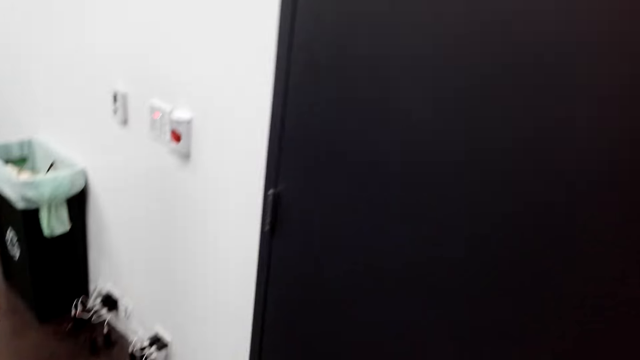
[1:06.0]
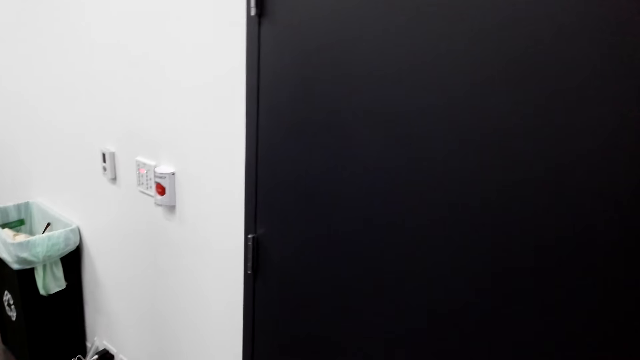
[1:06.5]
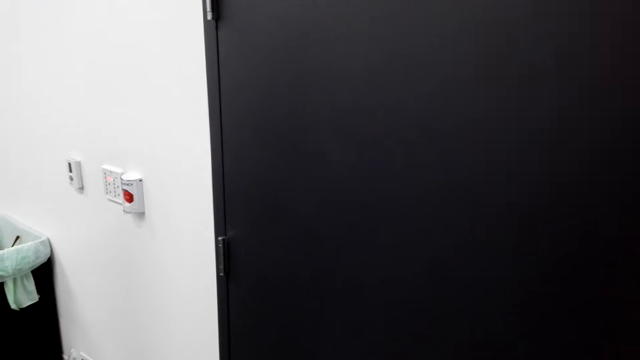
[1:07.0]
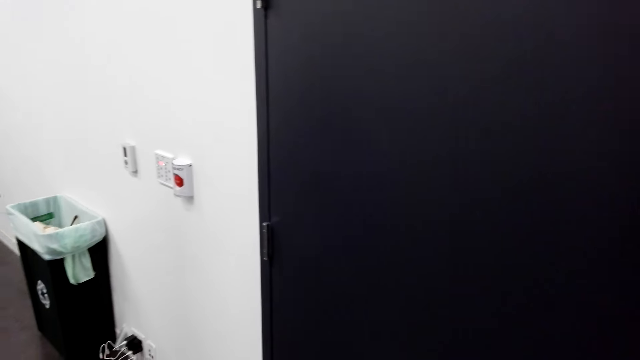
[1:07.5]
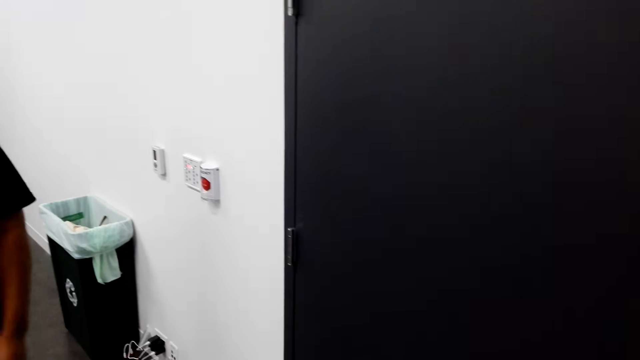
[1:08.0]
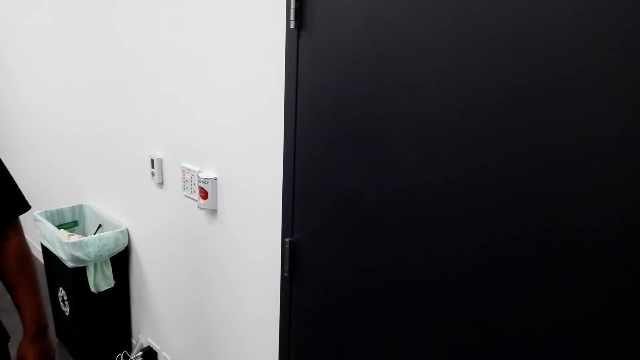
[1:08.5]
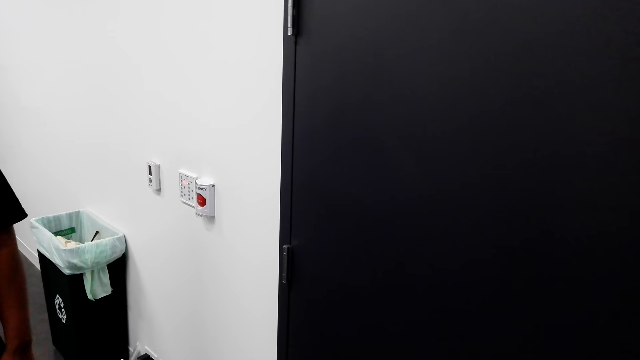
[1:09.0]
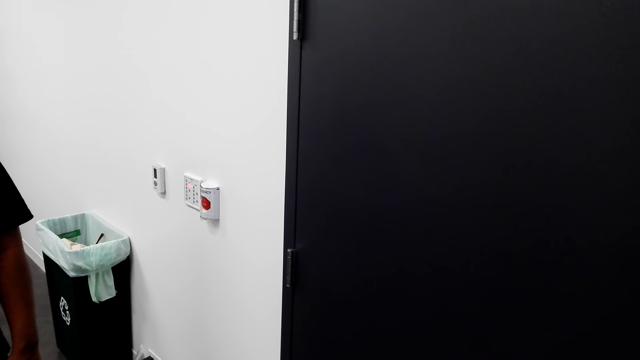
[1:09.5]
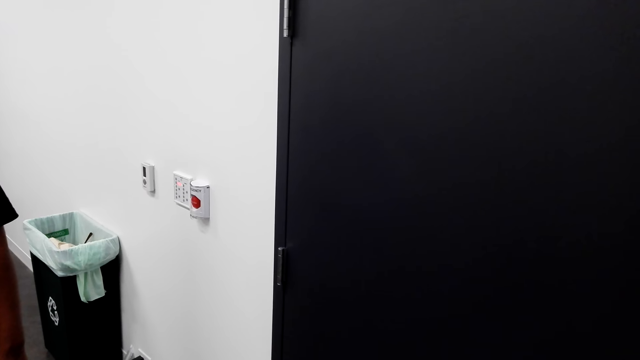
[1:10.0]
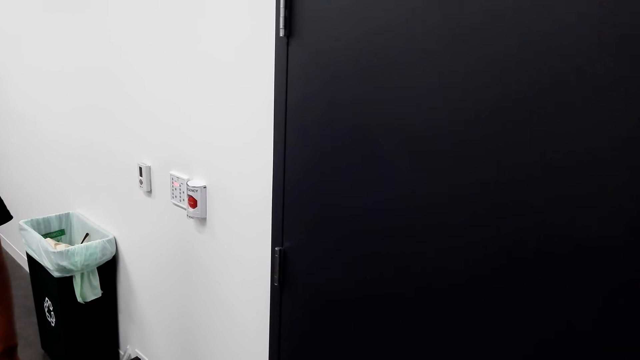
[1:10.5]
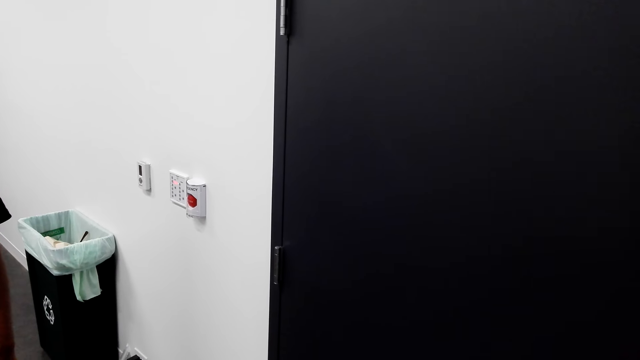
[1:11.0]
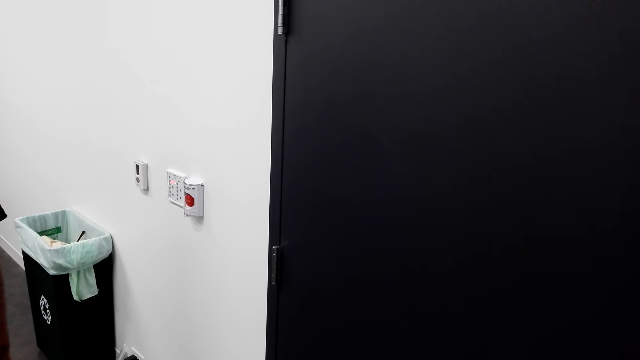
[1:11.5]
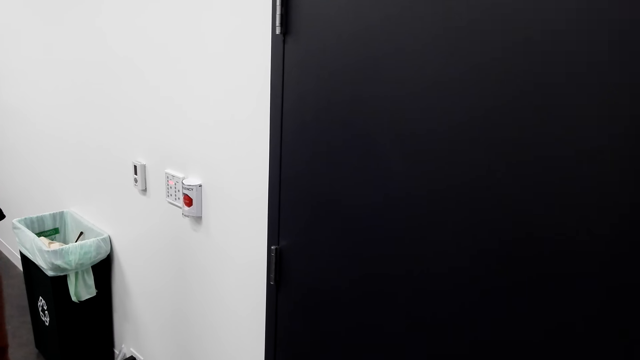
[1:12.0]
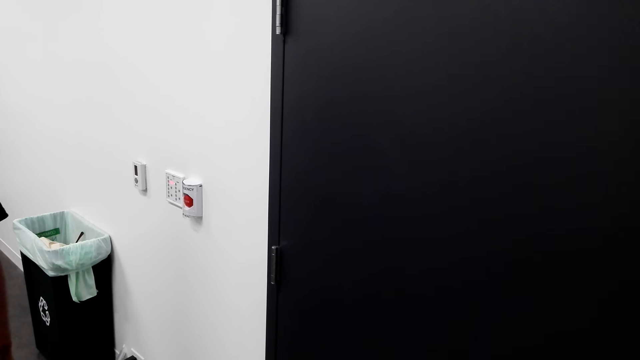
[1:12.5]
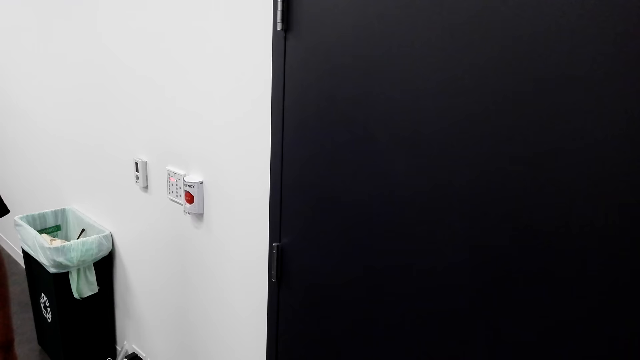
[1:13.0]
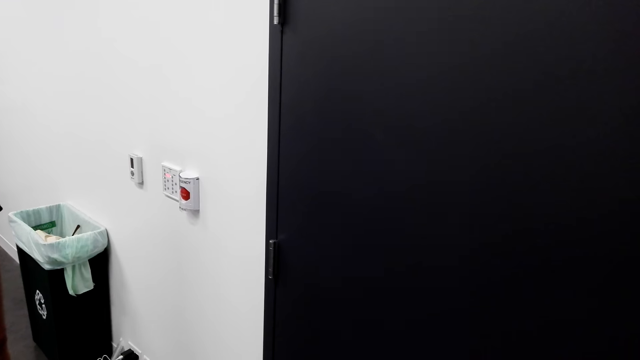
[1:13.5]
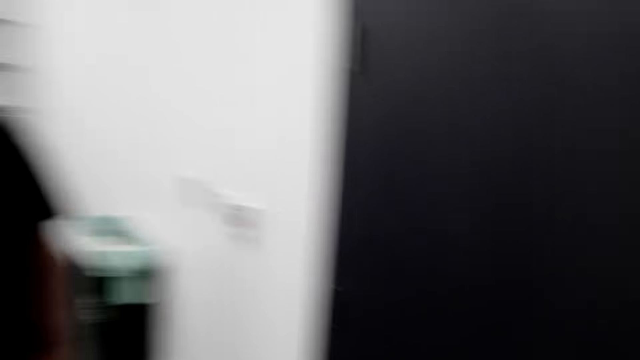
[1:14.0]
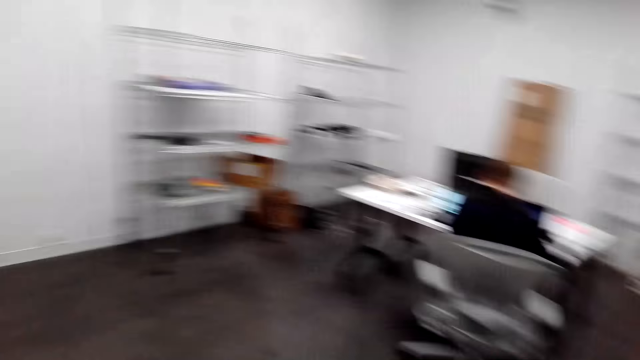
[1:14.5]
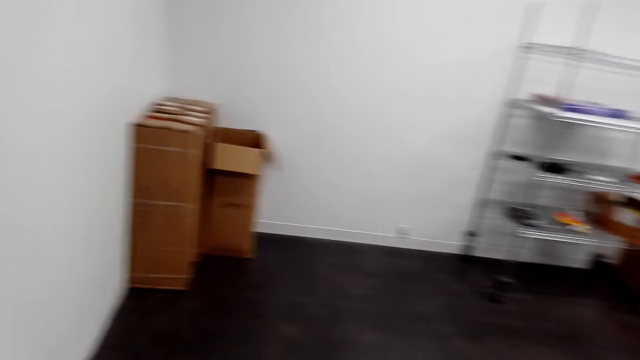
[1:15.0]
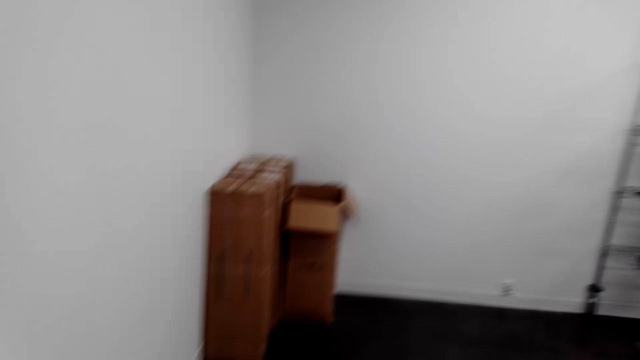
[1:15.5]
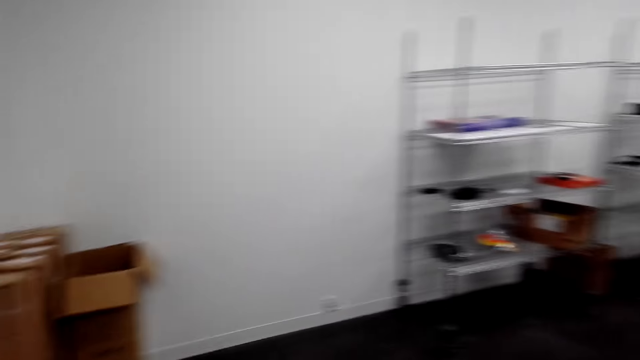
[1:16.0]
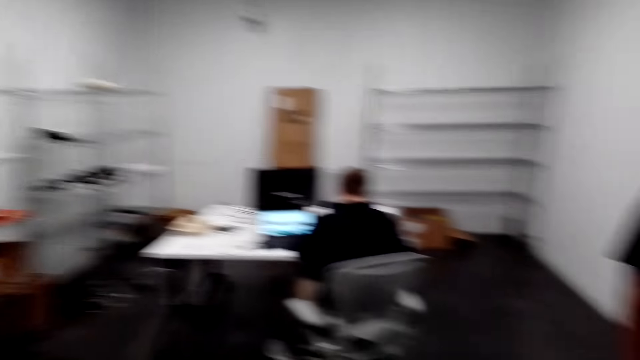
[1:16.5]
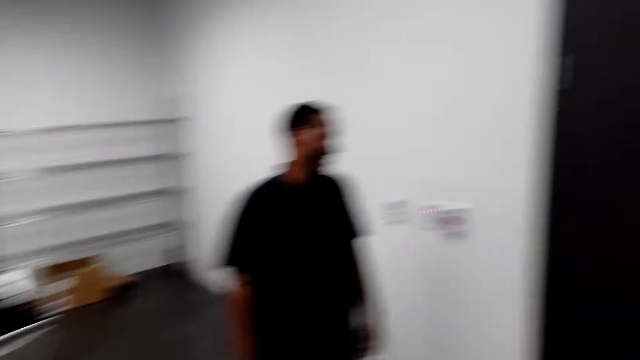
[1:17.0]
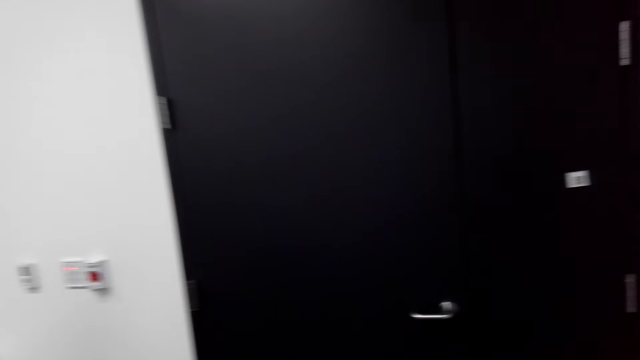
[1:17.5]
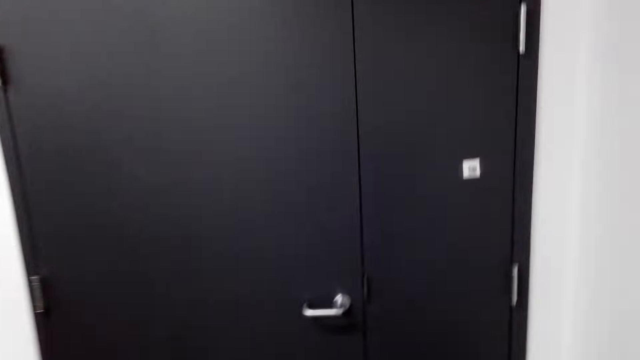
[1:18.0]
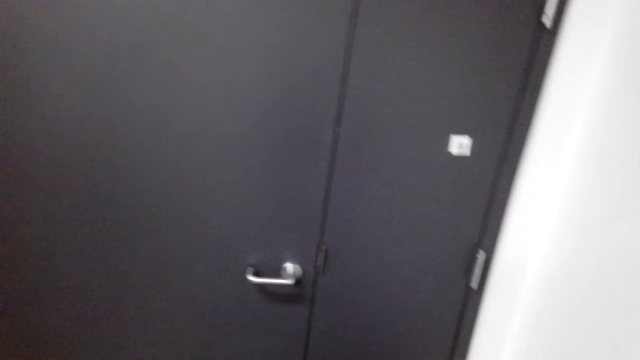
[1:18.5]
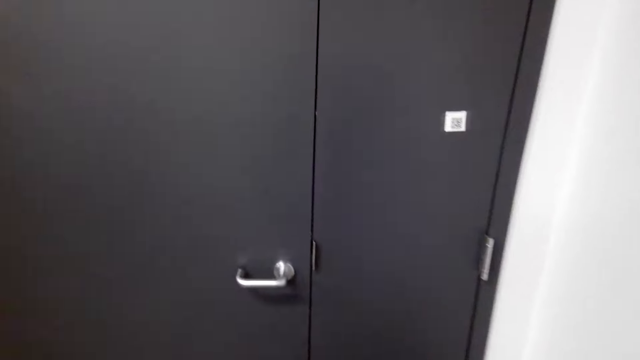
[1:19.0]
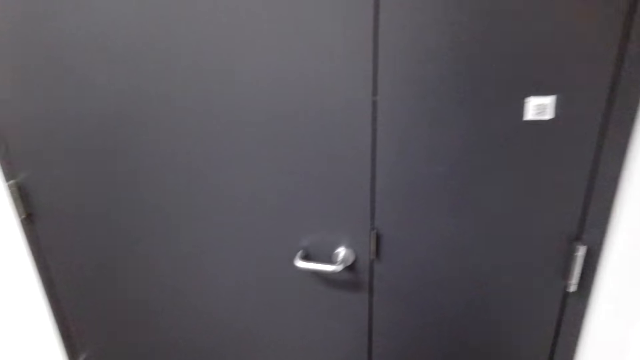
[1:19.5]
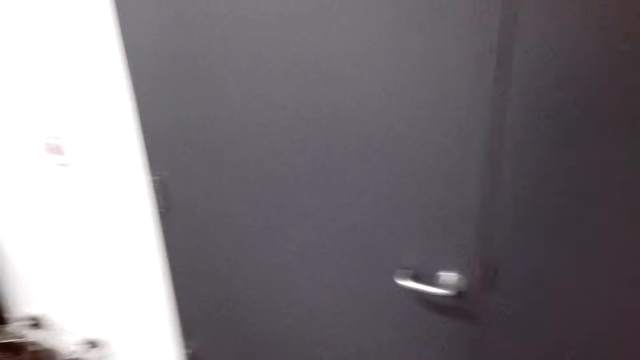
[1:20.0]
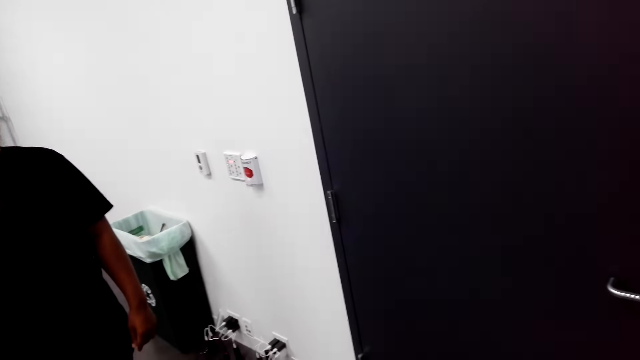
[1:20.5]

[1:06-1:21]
The camera wearer looks at the man. They talk to the man and turn around. They dialogue with the man and turn around again. They walk towards the door. They stare at the door and wait.

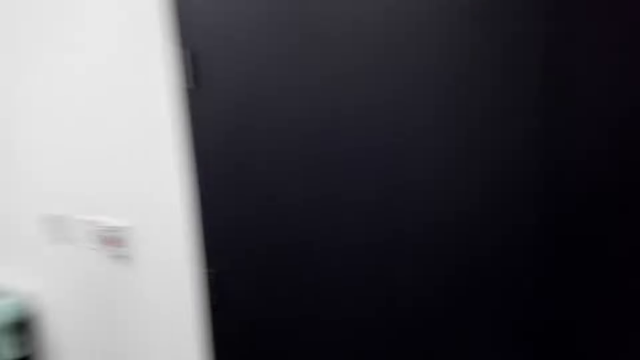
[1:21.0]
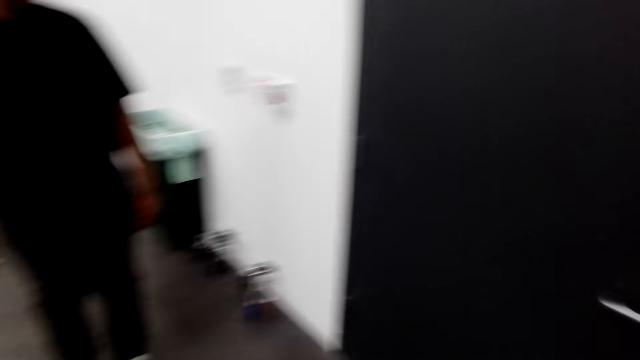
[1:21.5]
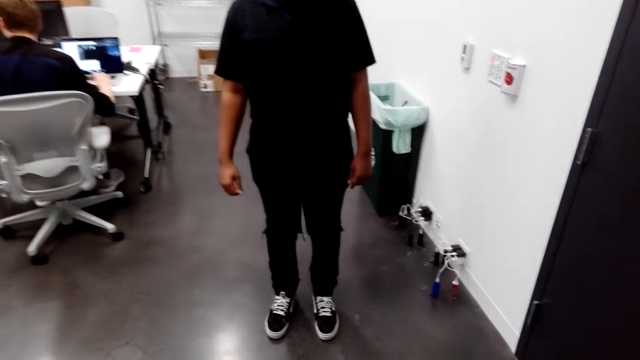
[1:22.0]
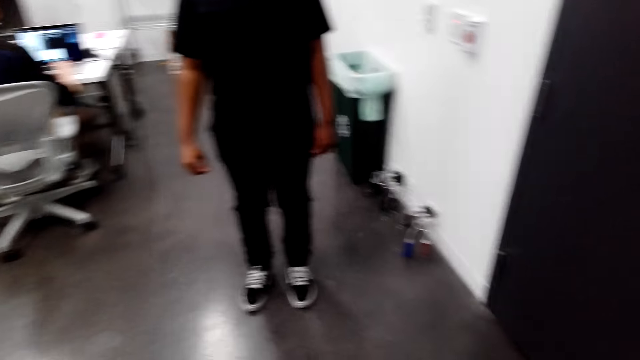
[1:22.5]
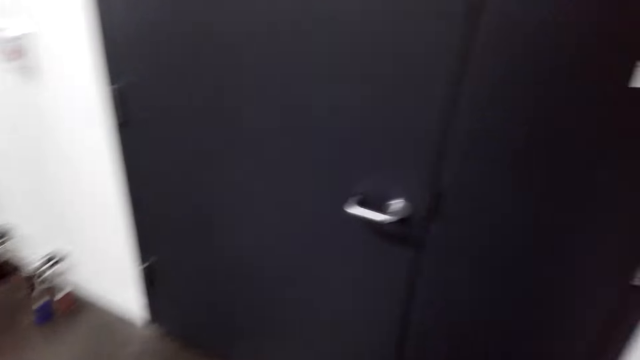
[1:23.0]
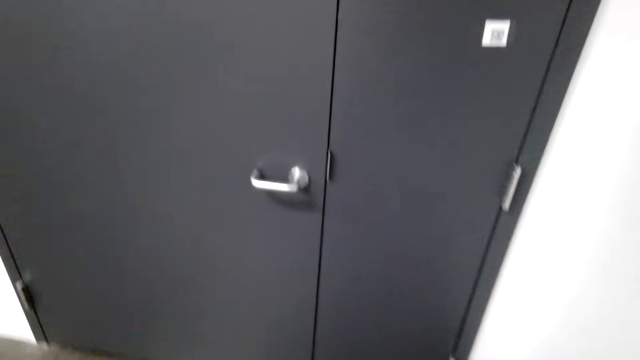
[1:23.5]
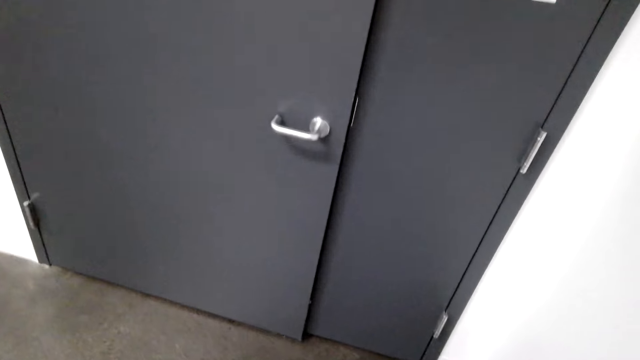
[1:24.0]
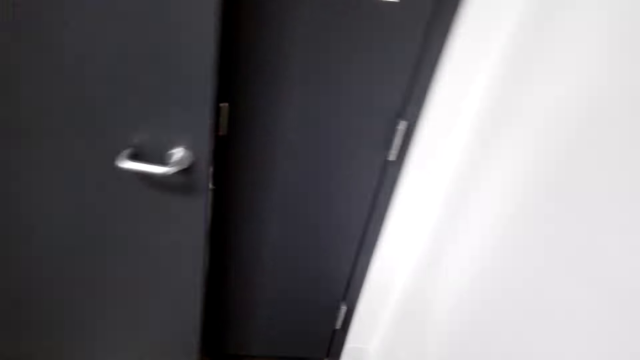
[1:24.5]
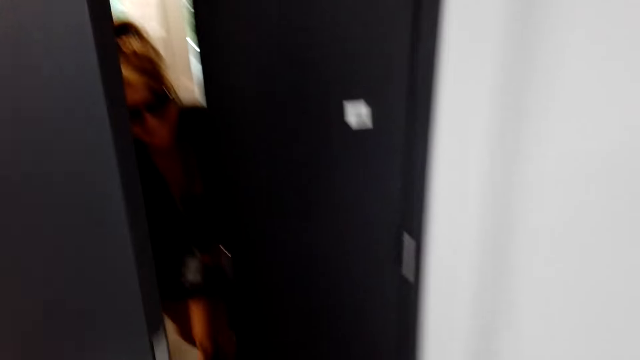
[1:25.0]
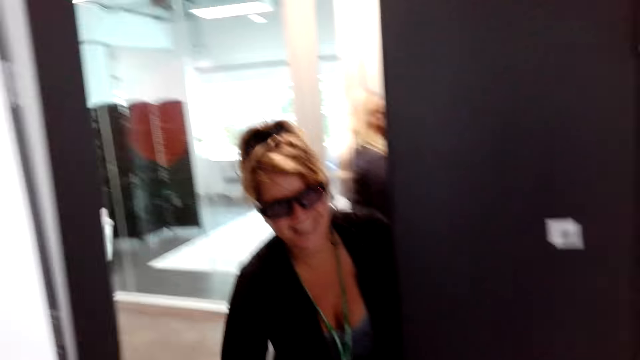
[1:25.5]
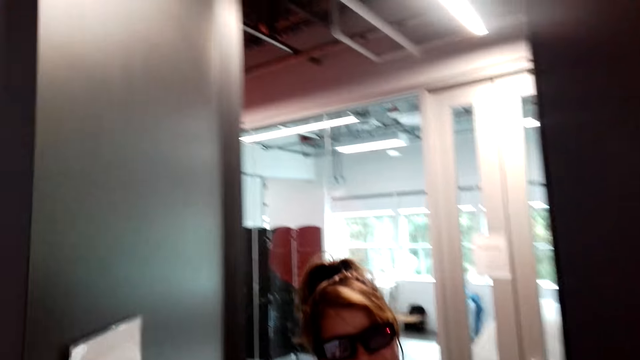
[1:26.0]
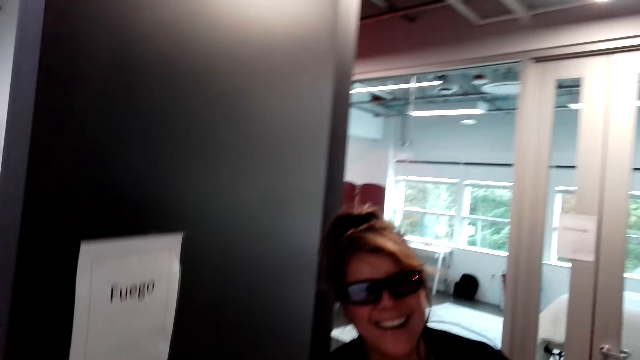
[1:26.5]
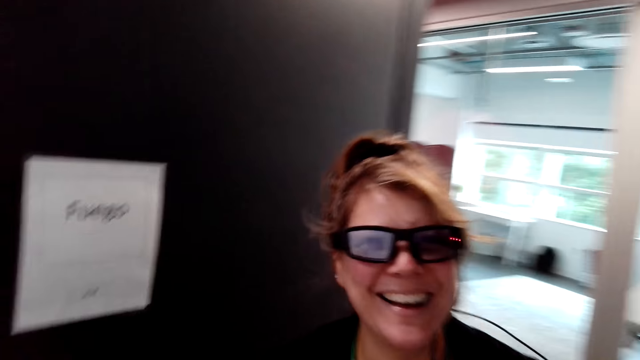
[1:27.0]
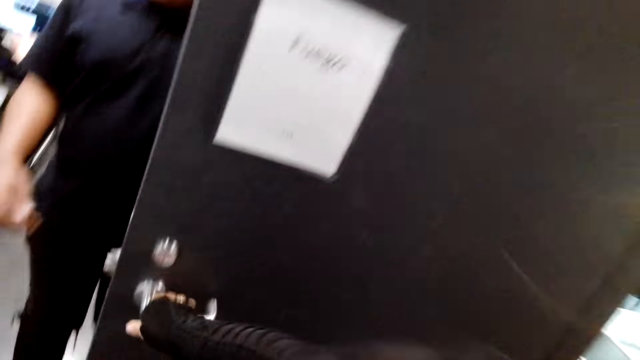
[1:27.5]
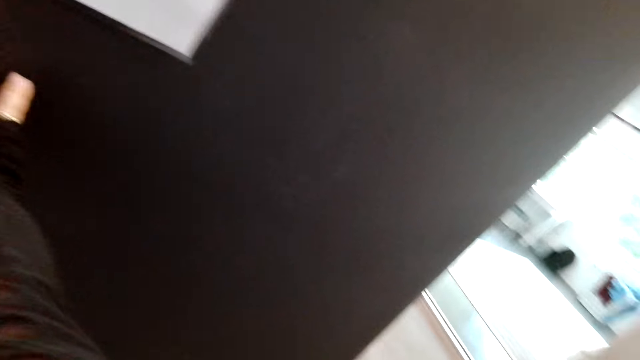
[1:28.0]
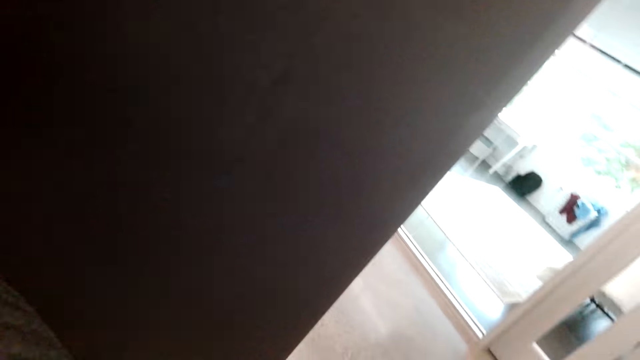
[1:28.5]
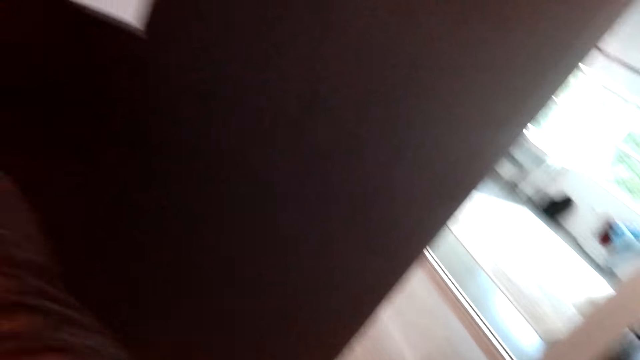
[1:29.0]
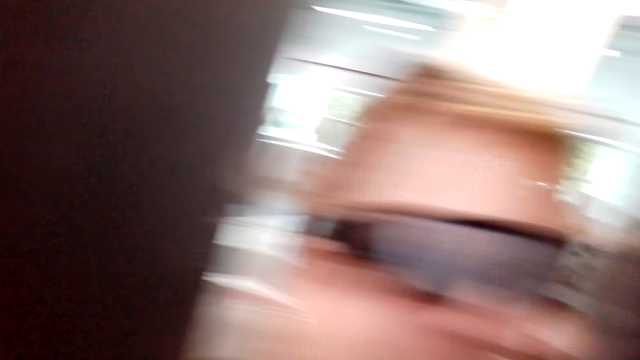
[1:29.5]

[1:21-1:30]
The camera wearer looks at the man. A woman opens the door. The woman dialogues with the camera wearer. The camera wearer hugs the woman. They talk to the woman.
